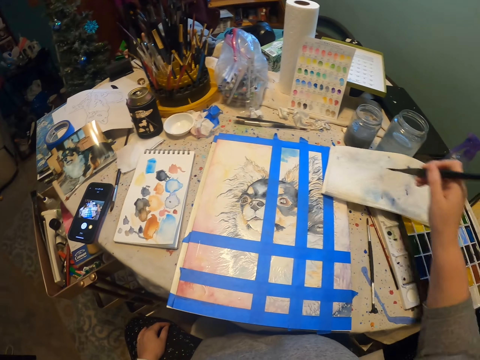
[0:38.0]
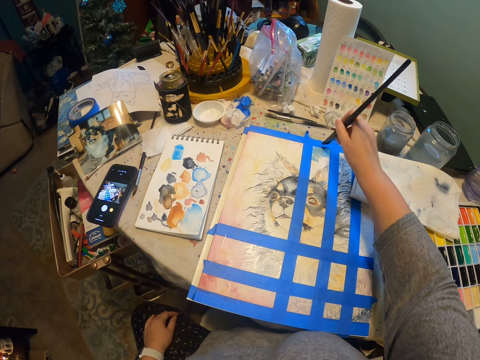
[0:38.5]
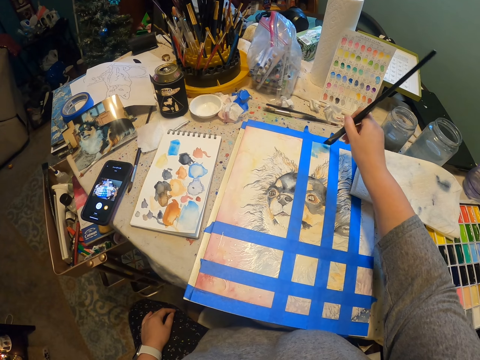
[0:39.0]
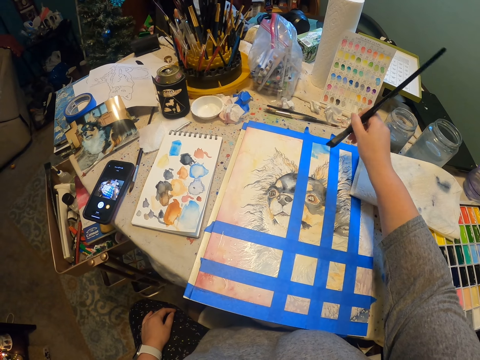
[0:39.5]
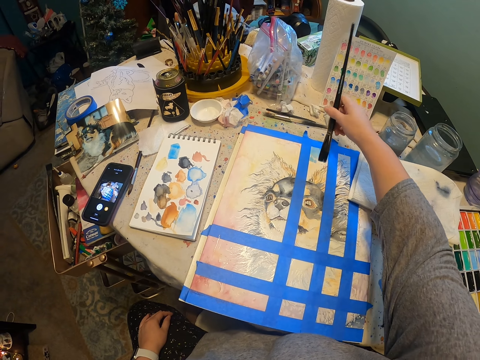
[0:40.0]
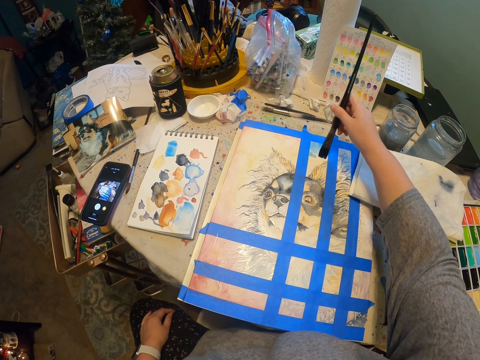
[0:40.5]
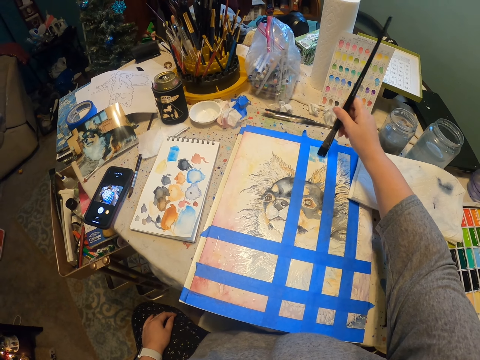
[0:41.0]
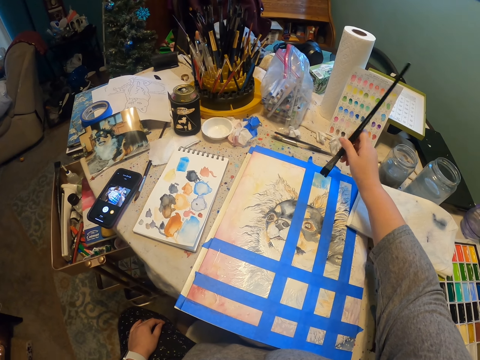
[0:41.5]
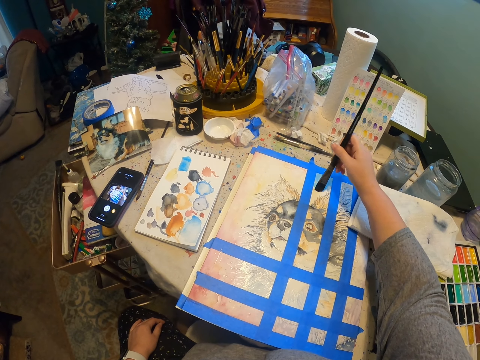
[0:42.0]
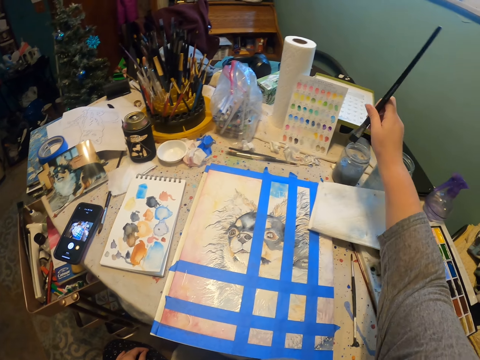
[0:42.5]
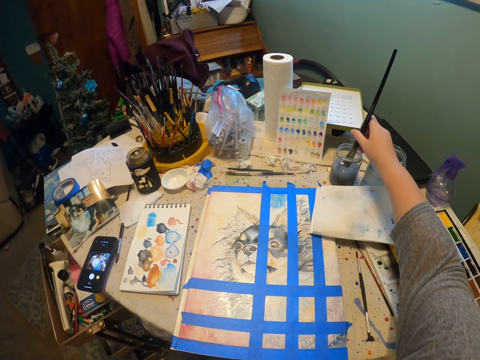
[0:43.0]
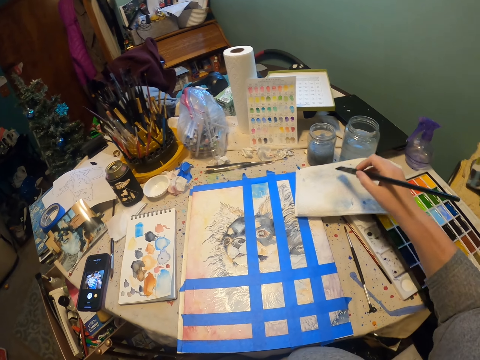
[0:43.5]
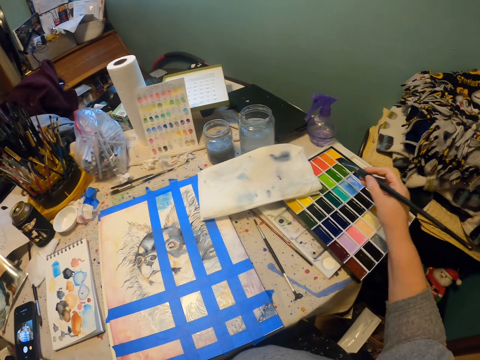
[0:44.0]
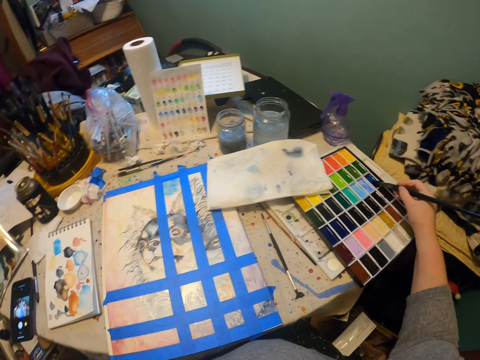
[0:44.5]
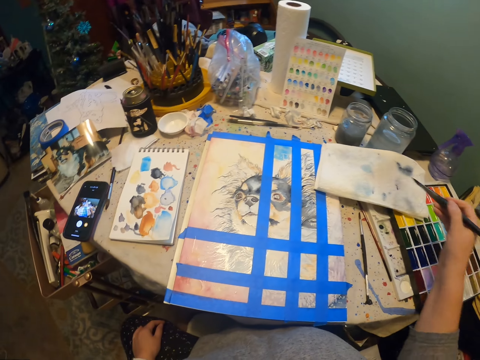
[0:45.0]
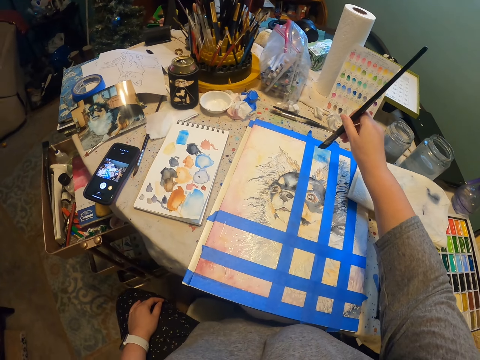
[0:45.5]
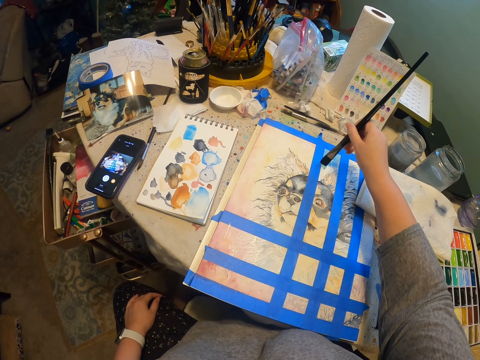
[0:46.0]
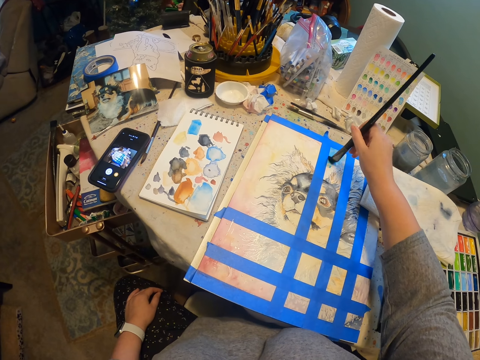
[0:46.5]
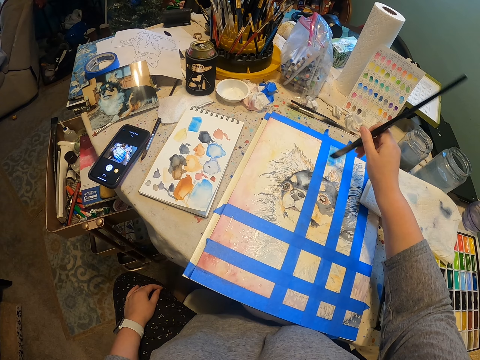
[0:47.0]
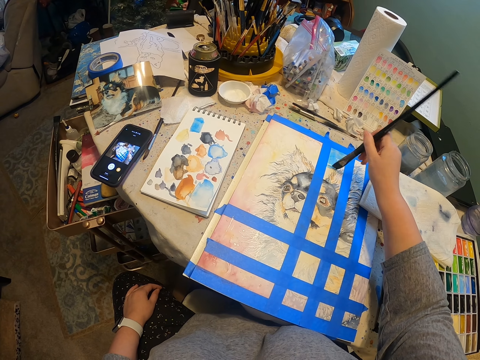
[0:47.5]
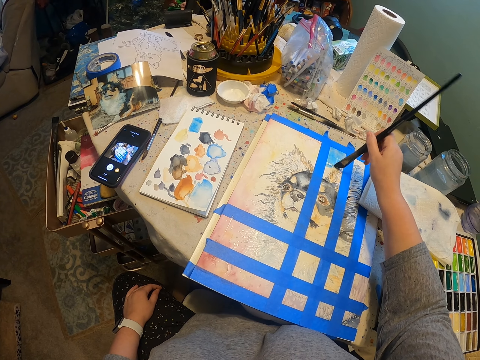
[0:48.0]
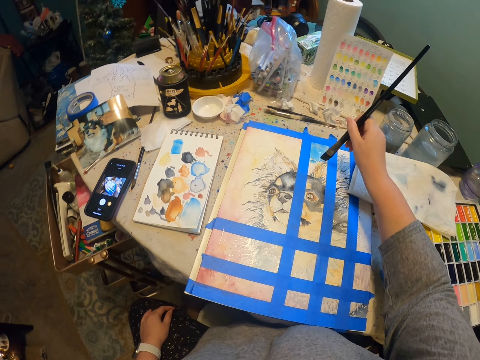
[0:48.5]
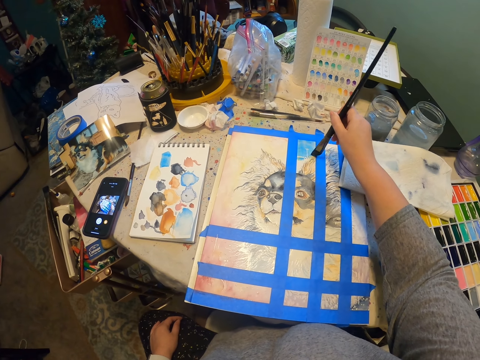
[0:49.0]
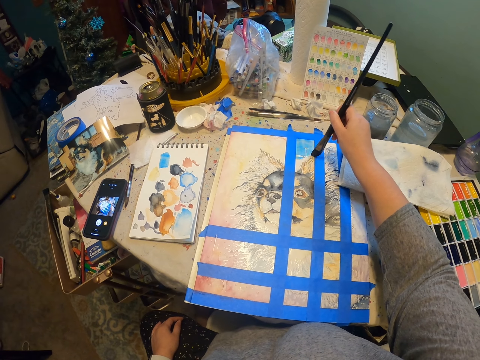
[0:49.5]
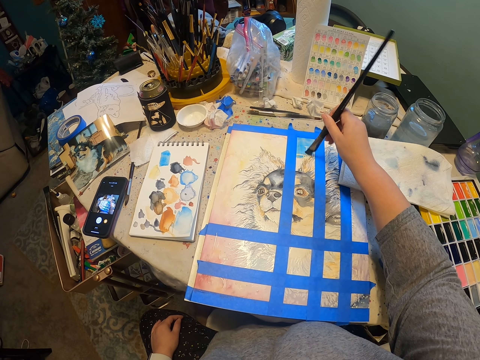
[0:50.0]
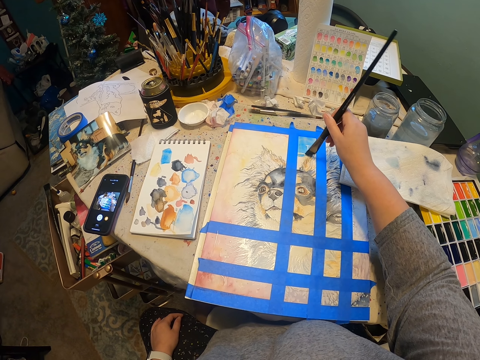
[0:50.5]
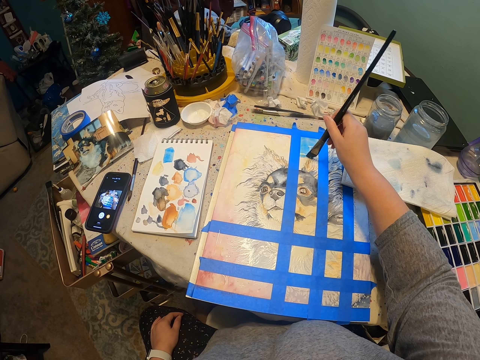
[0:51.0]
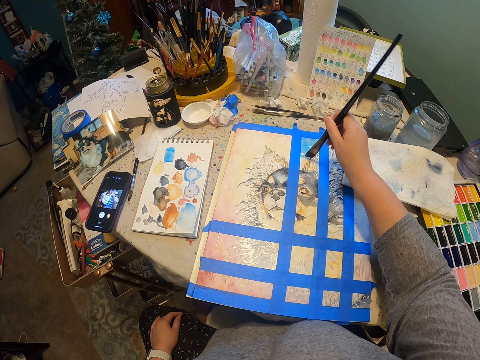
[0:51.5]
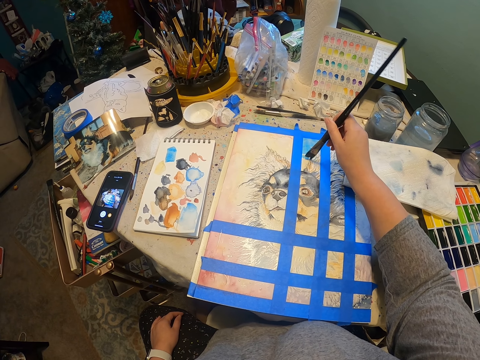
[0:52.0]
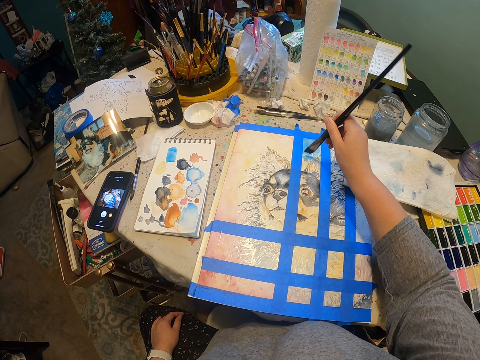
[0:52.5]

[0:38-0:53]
The camera wearer picks paint with the paint brush. They paint the painting. They dip the paint brush in some liquid. They pick paint with the paint brush. They paint the painting.

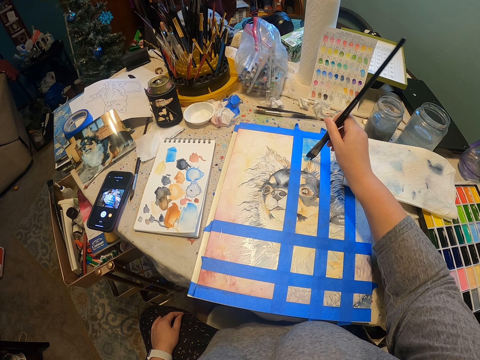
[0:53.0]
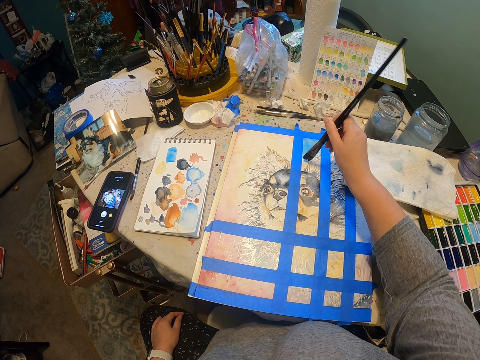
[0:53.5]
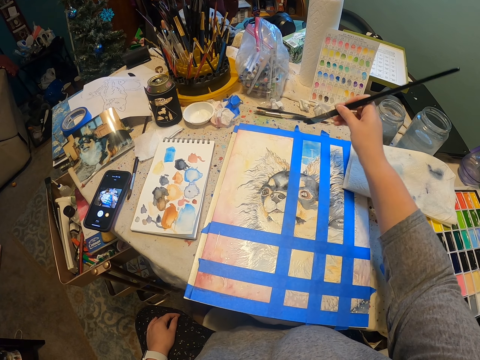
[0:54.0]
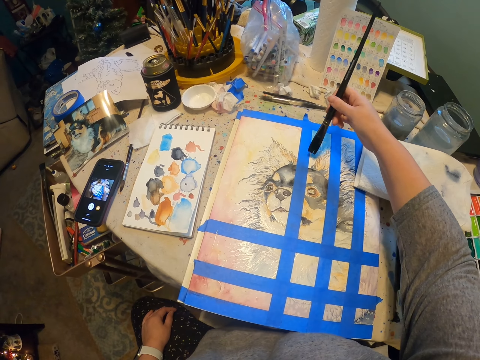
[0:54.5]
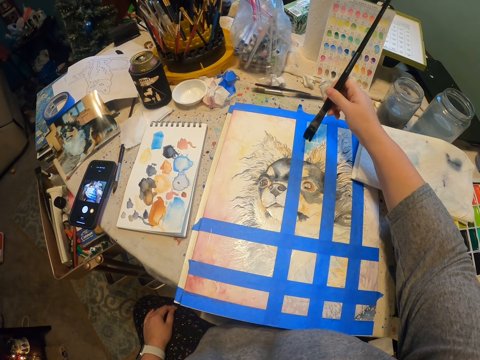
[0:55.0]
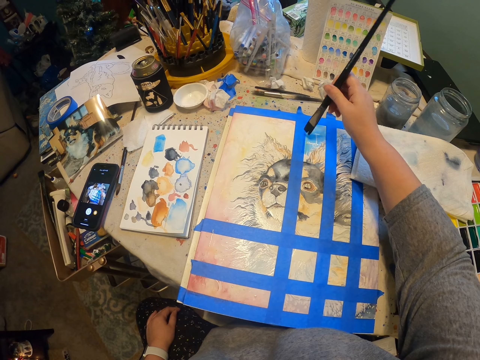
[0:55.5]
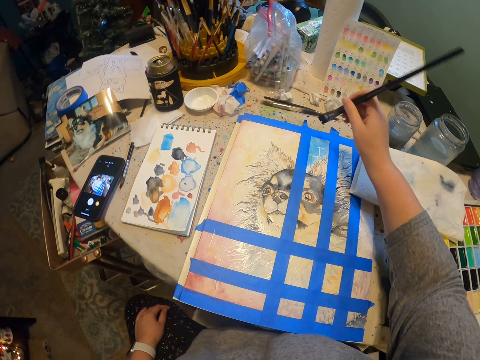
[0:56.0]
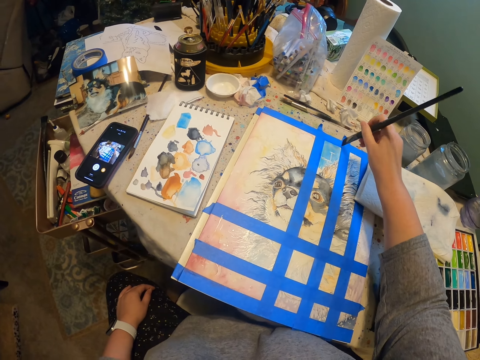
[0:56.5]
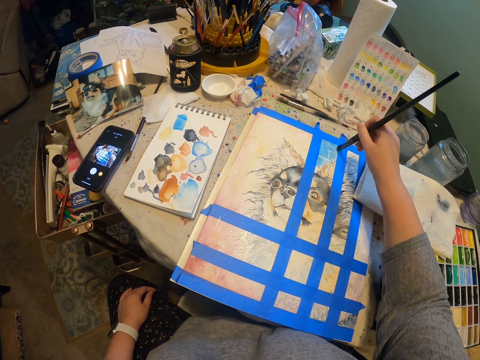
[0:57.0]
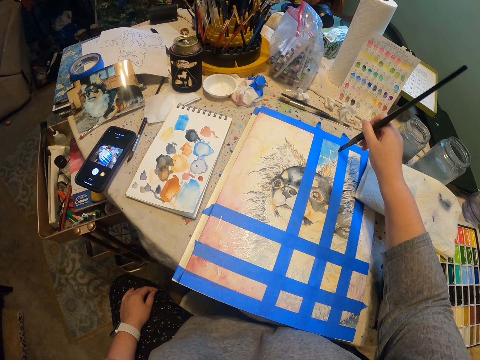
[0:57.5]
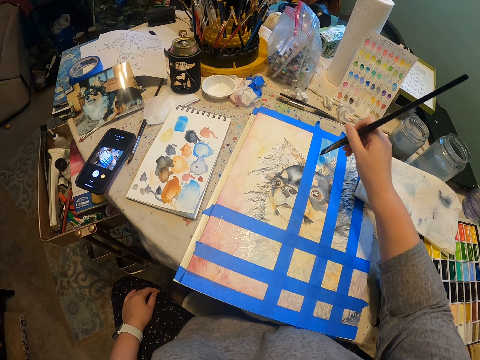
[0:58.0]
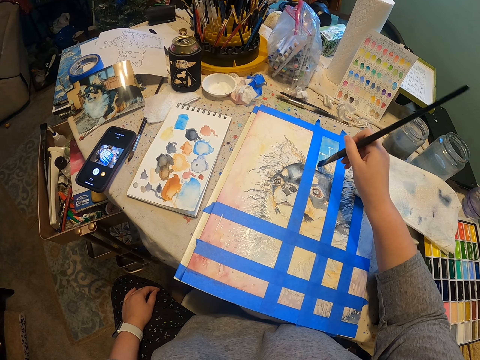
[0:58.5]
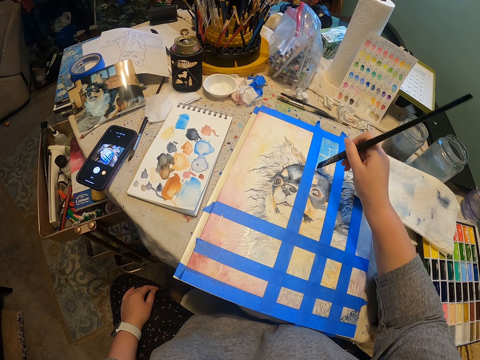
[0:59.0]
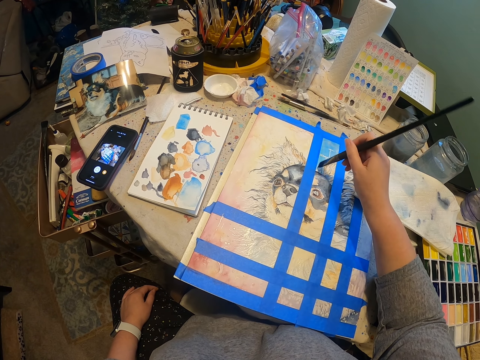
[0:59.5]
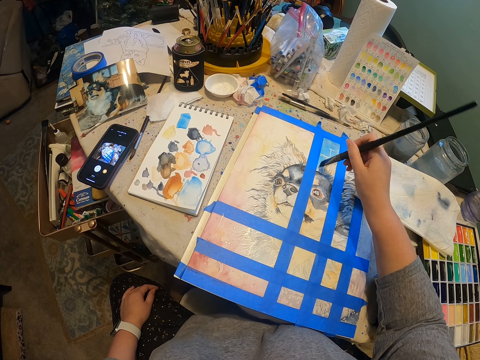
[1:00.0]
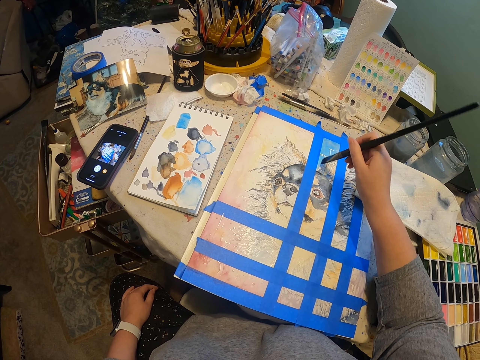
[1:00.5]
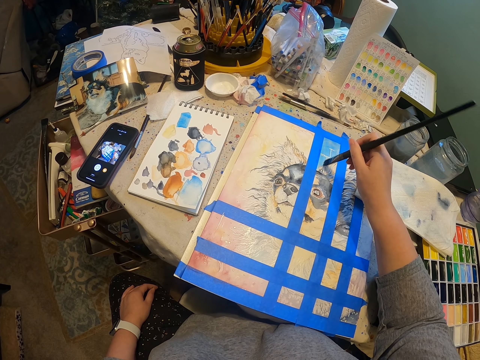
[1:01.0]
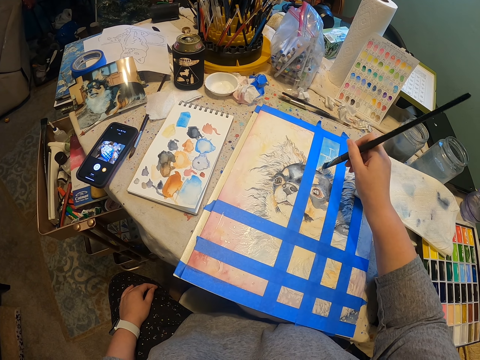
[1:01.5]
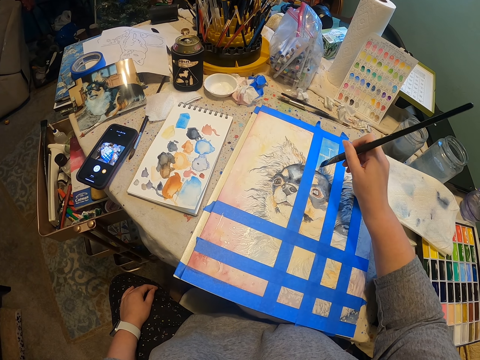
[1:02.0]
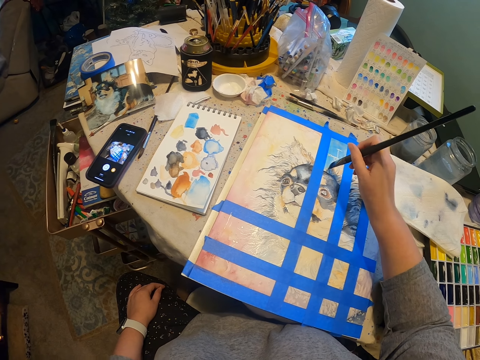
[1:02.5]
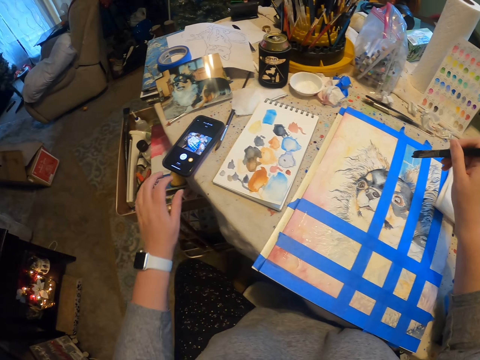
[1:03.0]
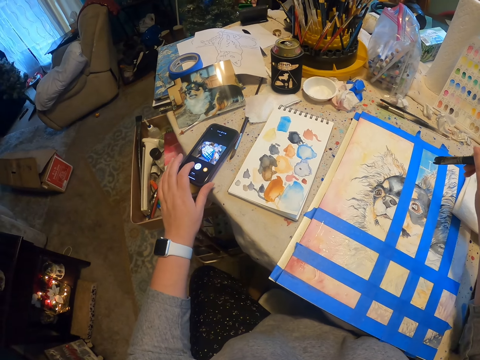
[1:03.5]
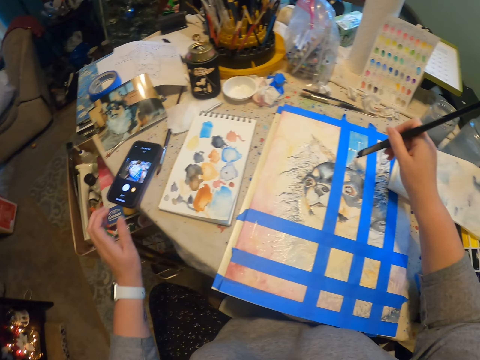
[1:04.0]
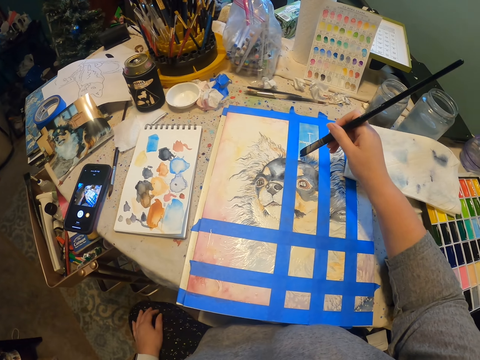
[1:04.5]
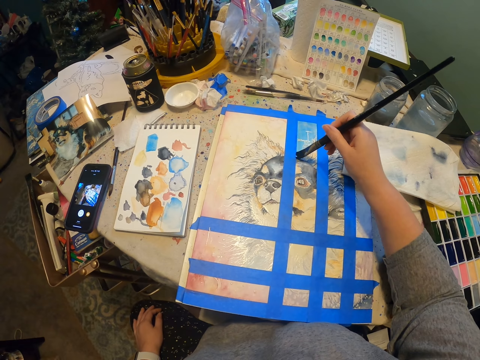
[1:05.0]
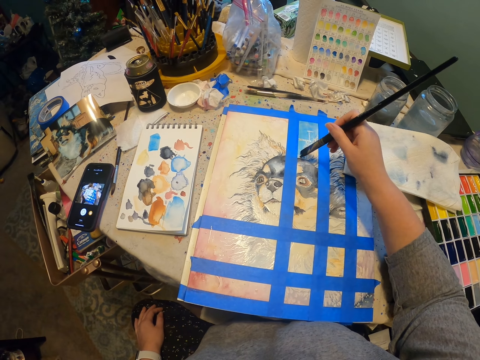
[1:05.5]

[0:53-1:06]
The camera wearer presses the phone. They paint the drawing board.
